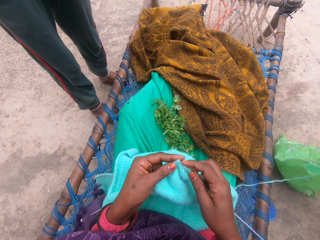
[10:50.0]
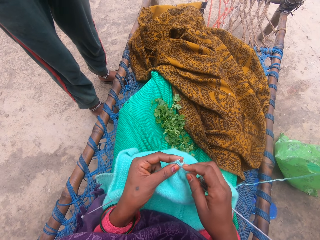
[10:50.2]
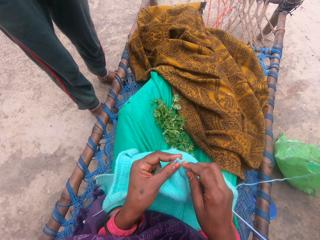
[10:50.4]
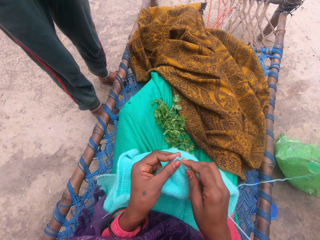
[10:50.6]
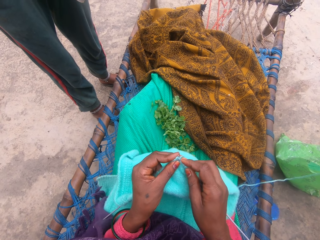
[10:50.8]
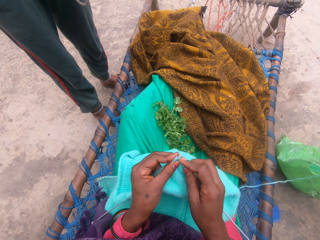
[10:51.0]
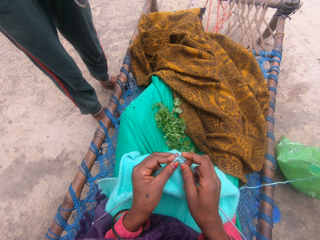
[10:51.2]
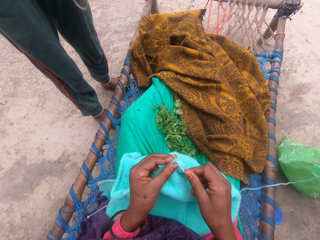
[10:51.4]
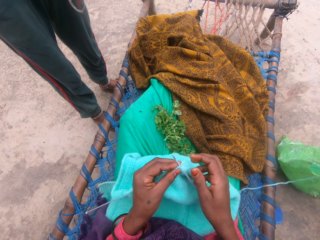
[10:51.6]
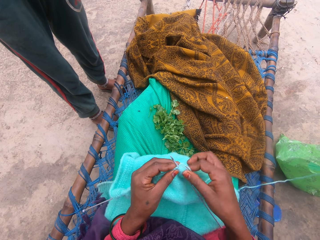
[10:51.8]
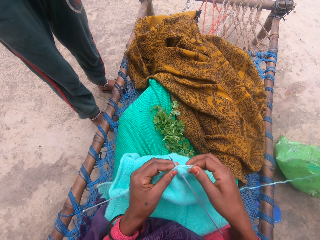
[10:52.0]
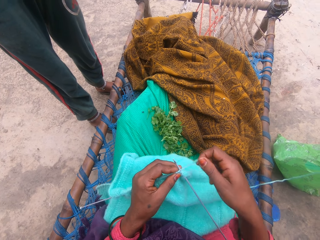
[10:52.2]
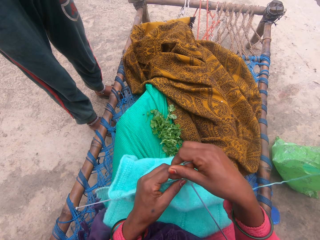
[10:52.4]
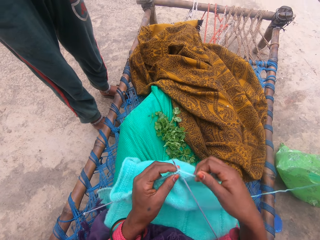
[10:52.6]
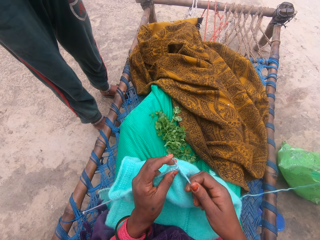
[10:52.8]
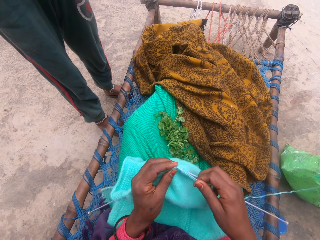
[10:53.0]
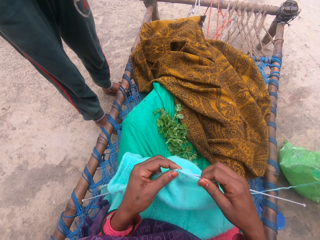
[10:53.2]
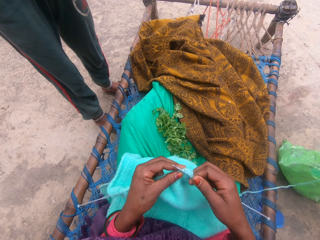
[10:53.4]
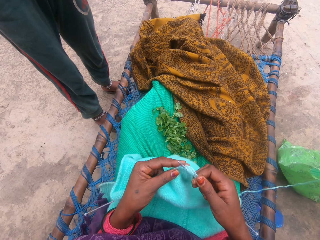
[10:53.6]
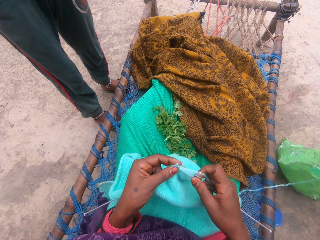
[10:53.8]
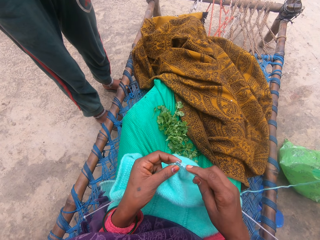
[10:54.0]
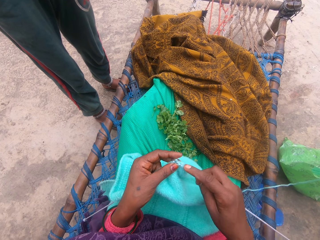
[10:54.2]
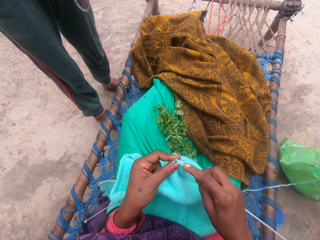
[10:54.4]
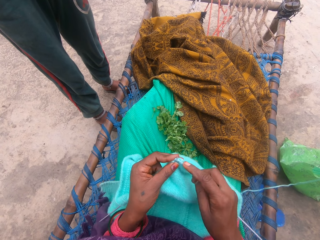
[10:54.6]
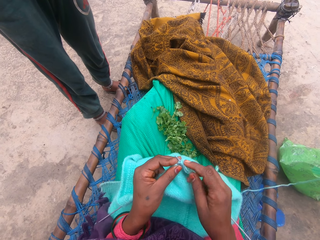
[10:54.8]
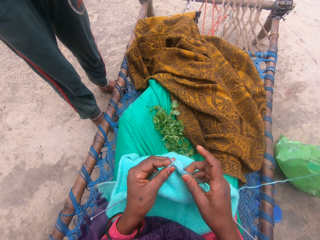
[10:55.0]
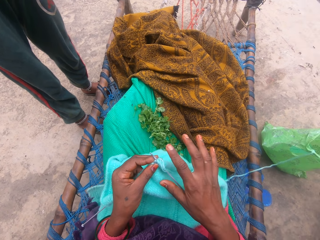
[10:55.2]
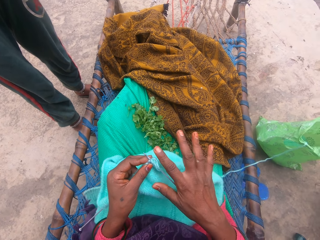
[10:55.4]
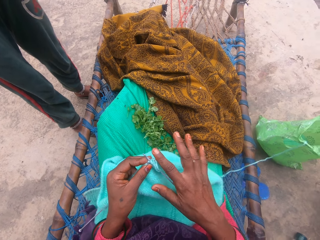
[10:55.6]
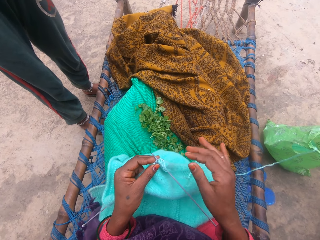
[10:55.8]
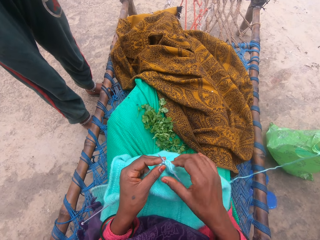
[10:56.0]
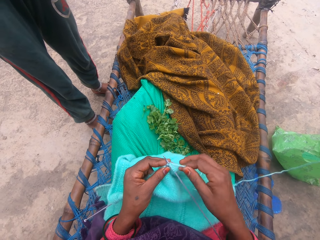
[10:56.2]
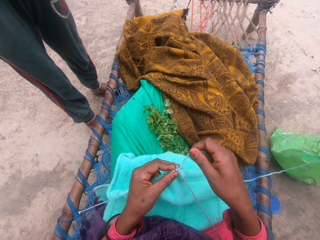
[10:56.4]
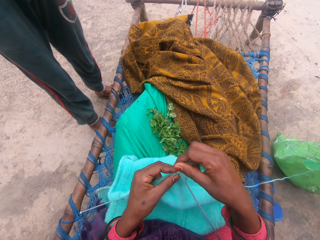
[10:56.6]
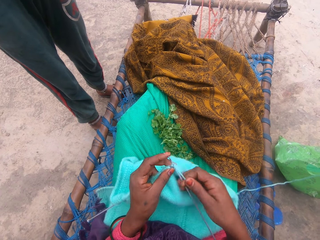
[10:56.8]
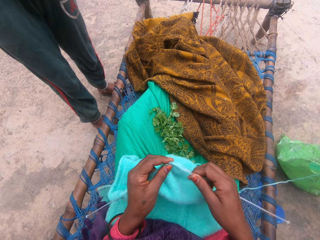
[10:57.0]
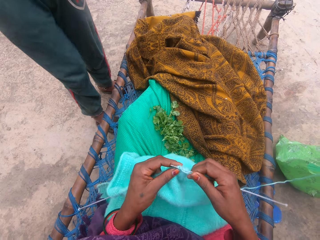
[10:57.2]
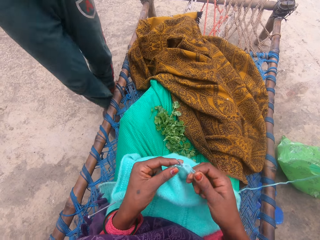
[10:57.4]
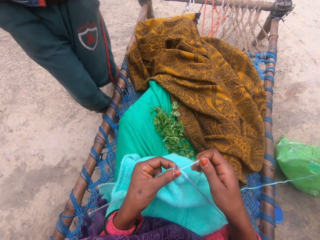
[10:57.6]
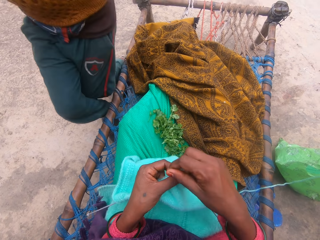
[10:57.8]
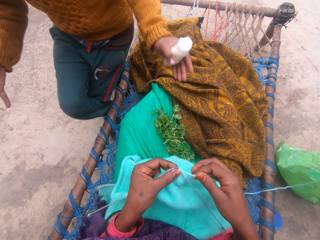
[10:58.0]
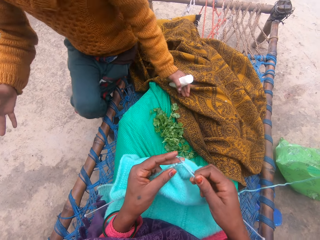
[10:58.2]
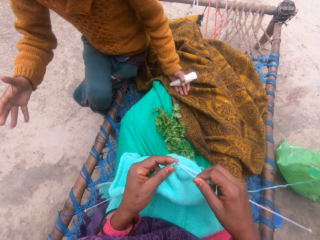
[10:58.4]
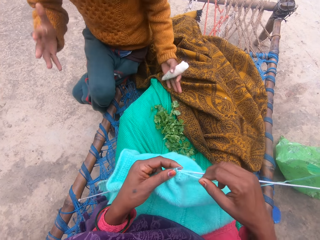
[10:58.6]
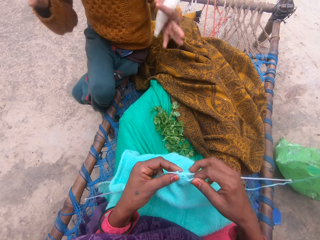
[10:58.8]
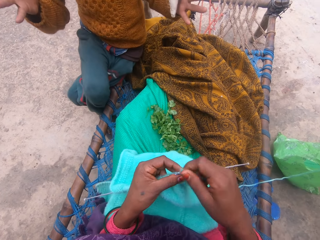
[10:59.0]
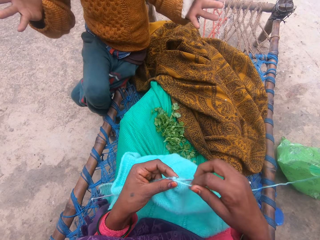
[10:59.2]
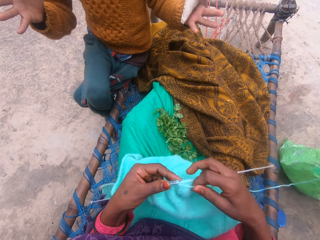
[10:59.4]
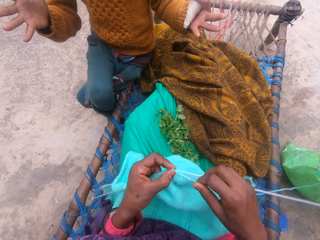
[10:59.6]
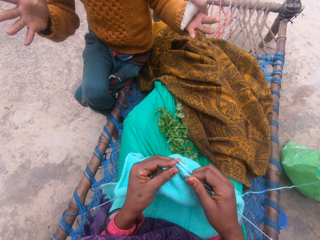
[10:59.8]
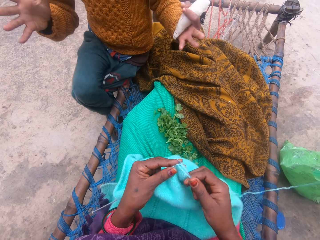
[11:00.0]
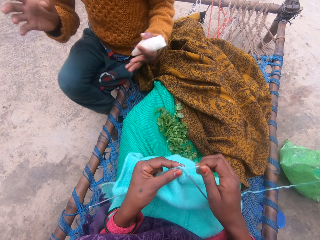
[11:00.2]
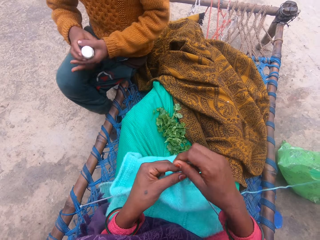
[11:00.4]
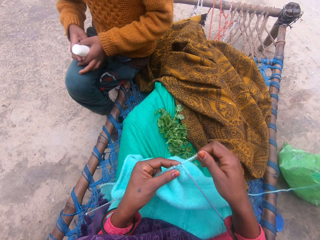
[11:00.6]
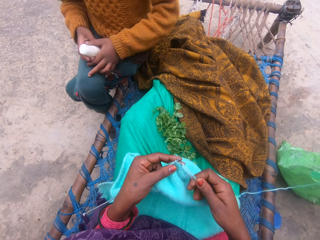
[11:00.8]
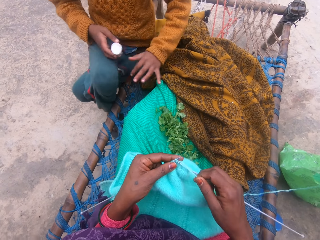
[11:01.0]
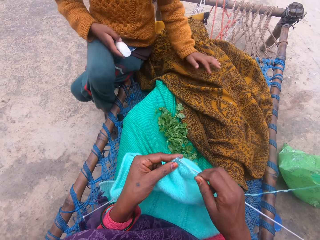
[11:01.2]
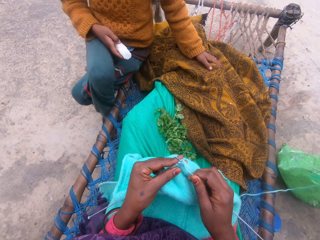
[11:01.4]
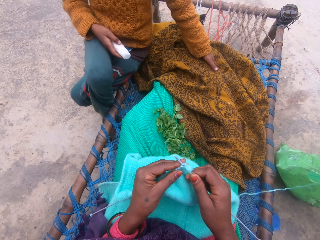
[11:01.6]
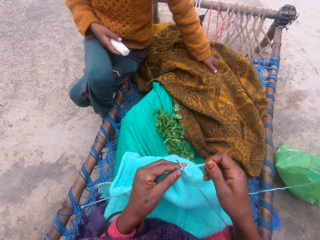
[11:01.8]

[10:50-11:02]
The camera wearer stretches the right hand. They knit a fabric. A boy sits beside the camera wearer and converses with the camera wearer.

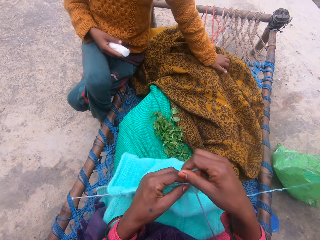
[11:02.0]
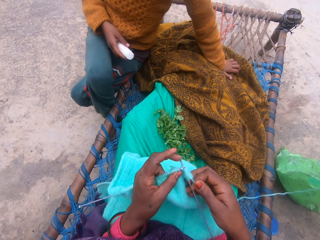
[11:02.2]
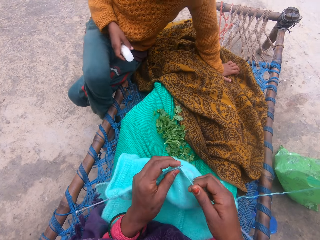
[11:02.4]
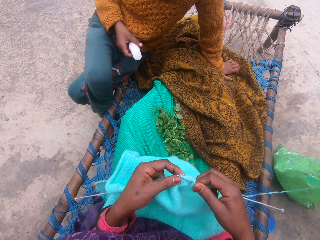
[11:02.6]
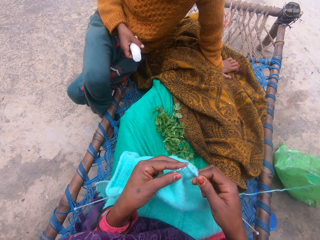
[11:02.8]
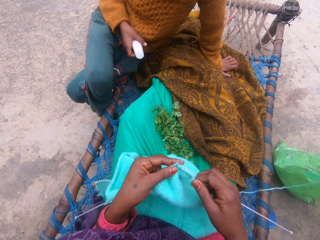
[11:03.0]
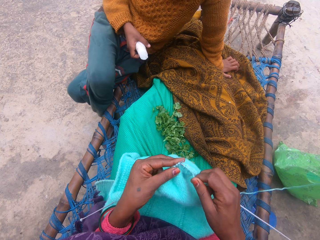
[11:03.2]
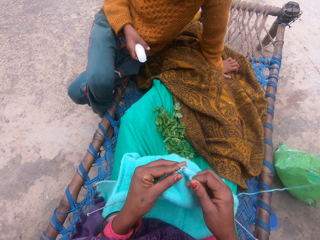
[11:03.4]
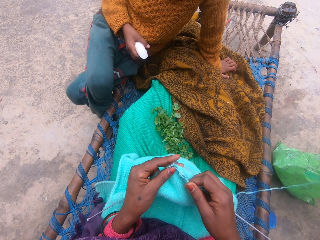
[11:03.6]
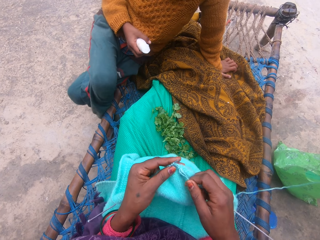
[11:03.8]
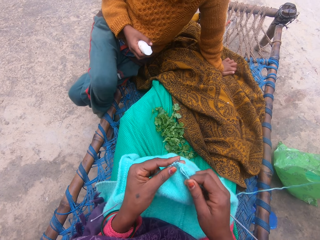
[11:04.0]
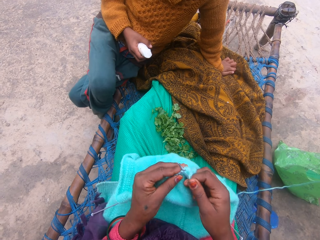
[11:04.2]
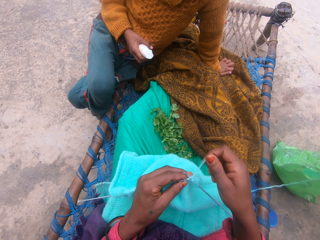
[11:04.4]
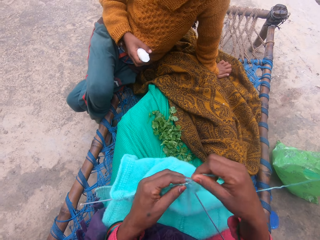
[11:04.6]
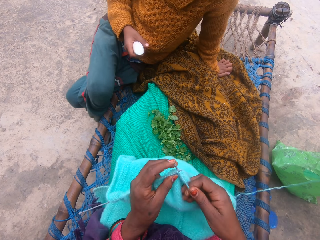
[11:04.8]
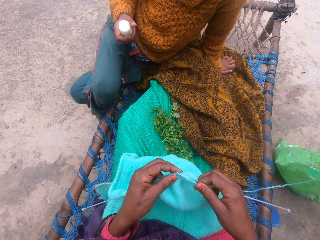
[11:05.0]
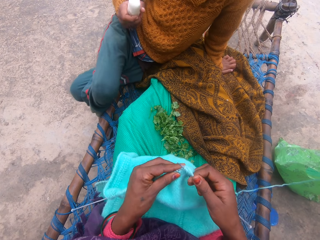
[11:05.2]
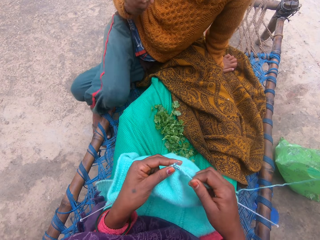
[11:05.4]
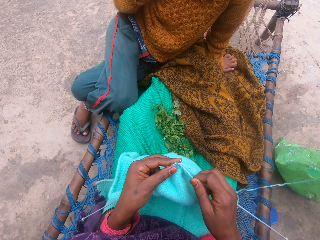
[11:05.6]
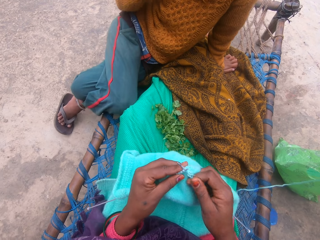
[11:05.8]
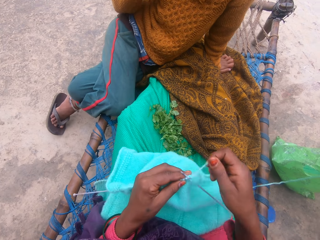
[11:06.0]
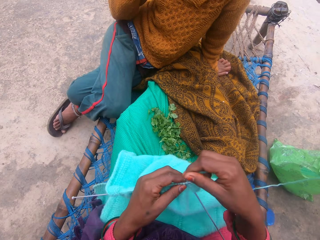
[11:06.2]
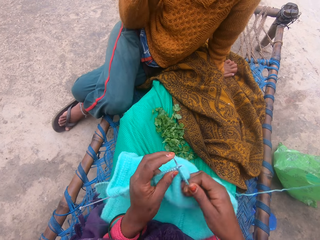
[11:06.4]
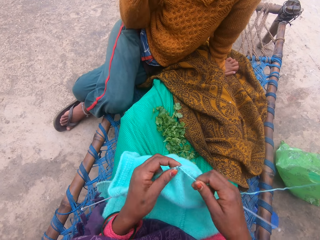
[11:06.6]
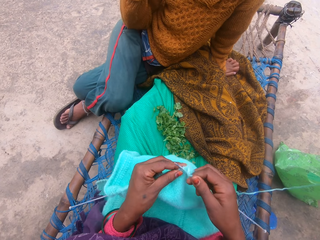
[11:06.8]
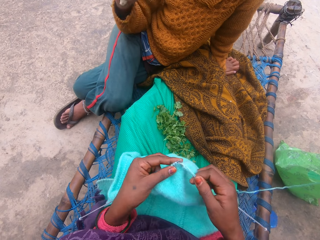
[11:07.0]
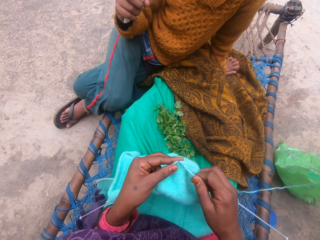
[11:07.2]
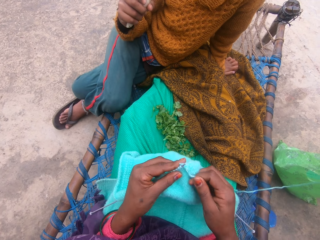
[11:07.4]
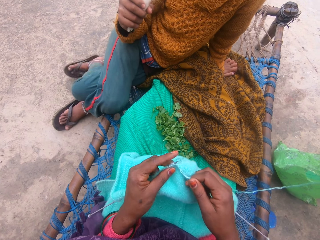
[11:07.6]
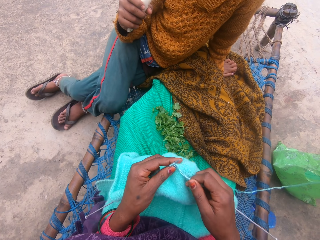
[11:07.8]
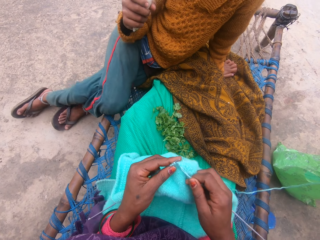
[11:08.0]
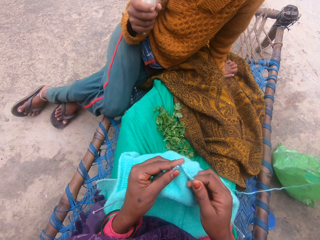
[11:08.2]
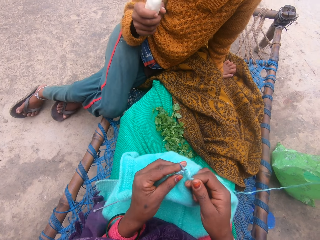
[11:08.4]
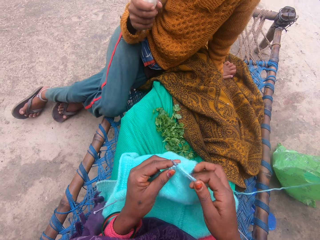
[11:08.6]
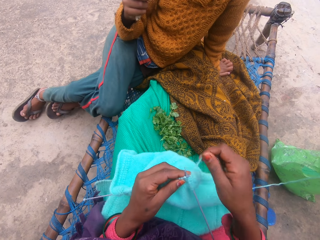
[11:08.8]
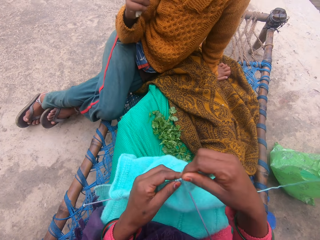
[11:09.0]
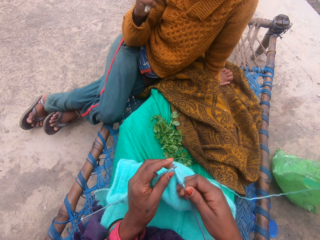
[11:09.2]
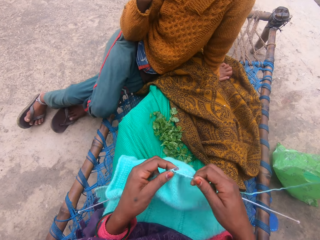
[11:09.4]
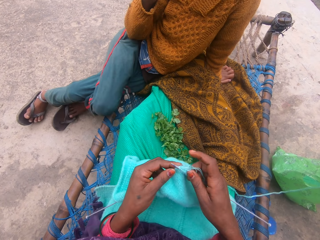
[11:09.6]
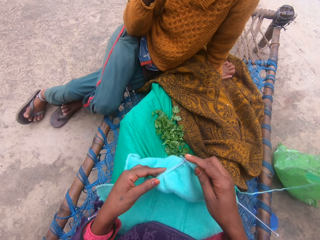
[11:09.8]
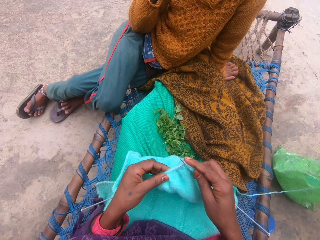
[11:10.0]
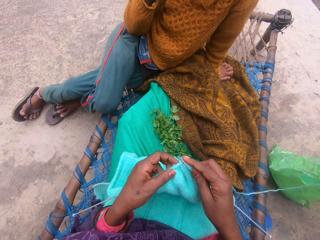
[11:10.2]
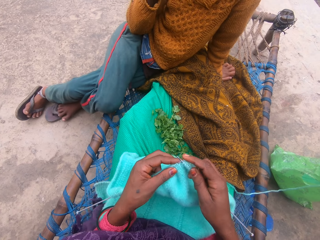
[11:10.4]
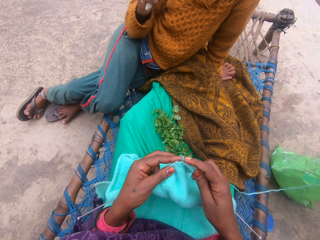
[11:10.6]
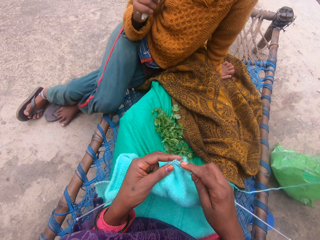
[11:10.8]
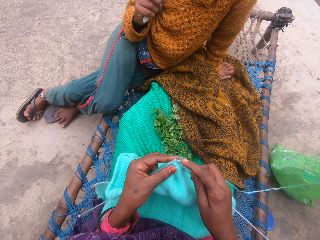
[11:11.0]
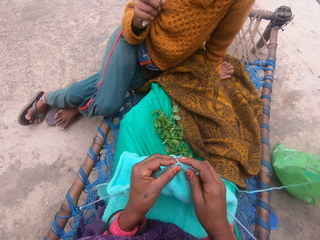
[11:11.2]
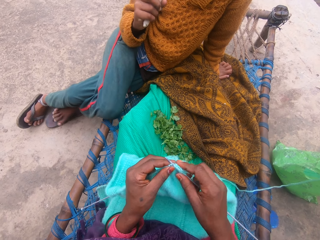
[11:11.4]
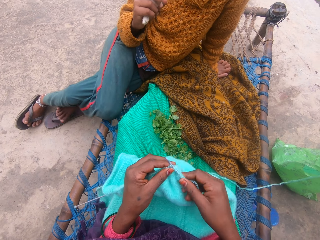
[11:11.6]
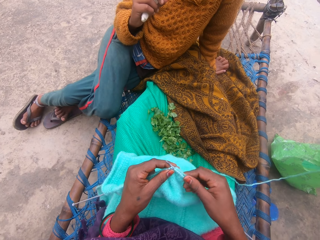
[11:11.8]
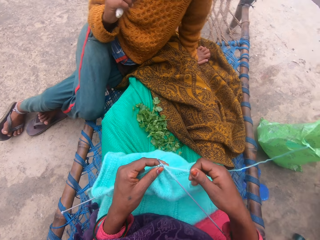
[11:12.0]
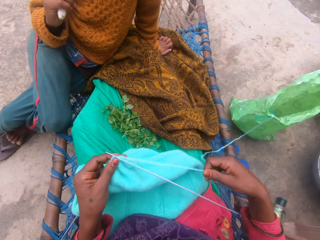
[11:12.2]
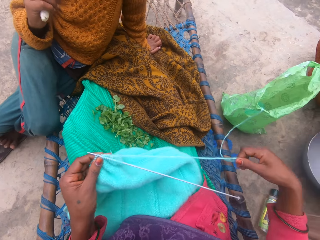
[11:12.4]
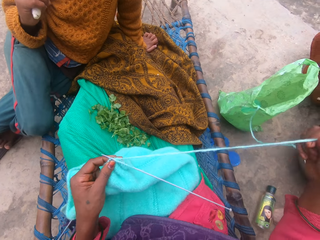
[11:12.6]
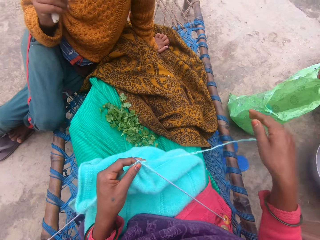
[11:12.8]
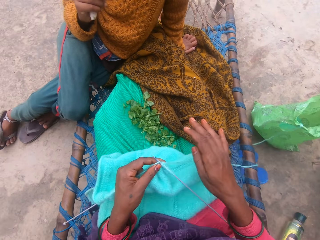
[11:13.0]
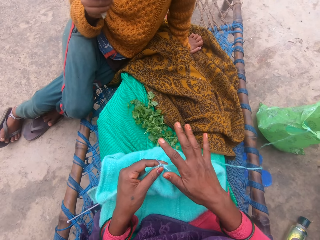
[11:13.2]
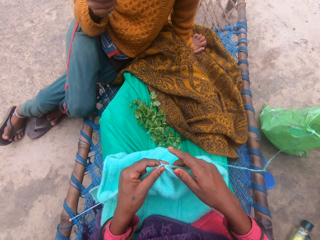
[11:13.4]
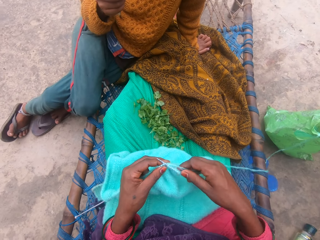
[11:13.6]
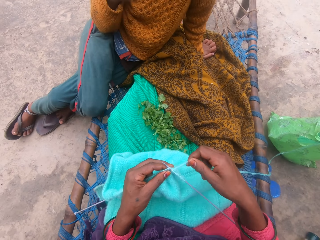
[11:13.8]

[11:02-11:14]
The camera wearer stretches the yarn and stretches the right hand.
